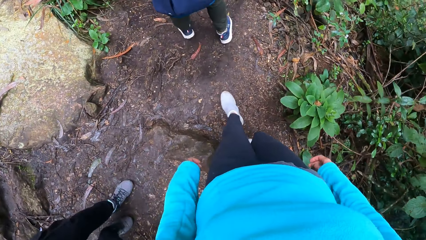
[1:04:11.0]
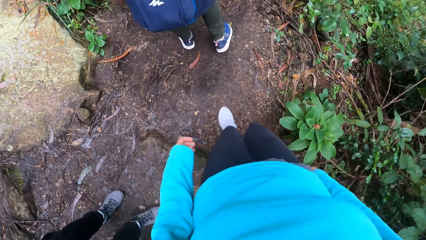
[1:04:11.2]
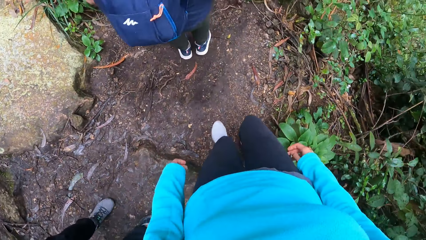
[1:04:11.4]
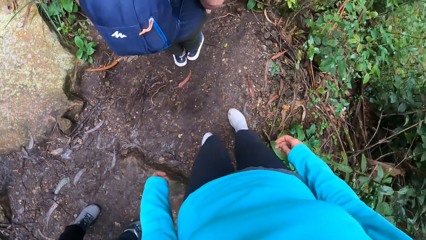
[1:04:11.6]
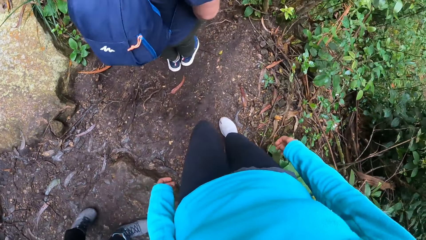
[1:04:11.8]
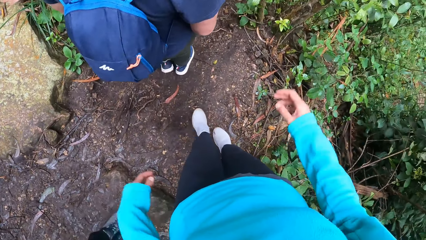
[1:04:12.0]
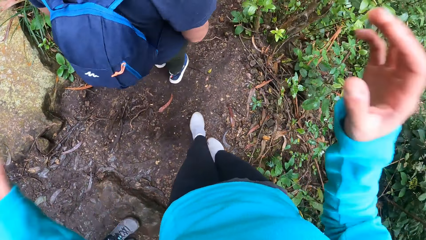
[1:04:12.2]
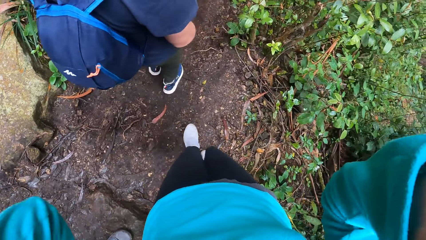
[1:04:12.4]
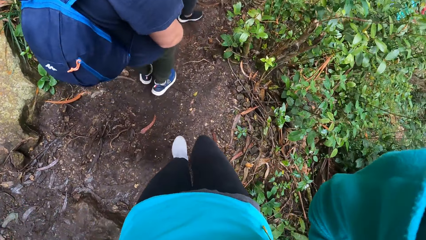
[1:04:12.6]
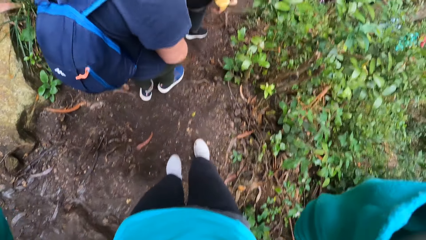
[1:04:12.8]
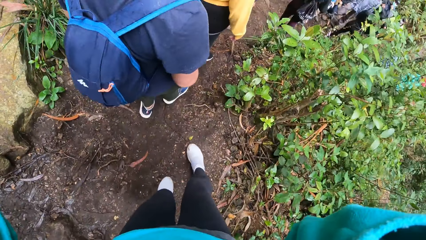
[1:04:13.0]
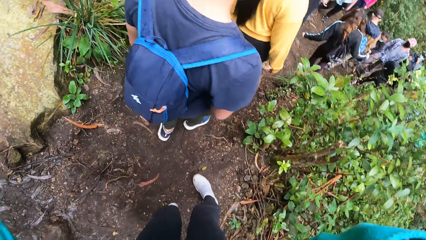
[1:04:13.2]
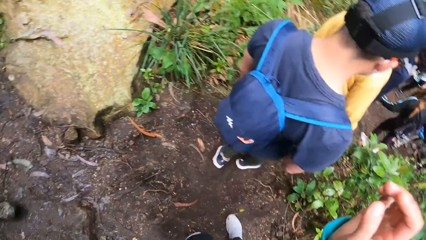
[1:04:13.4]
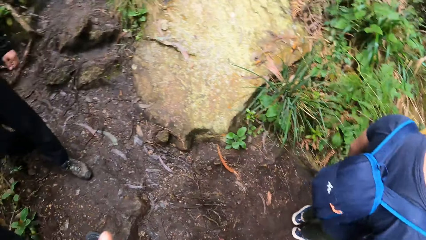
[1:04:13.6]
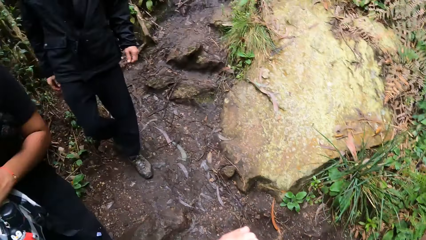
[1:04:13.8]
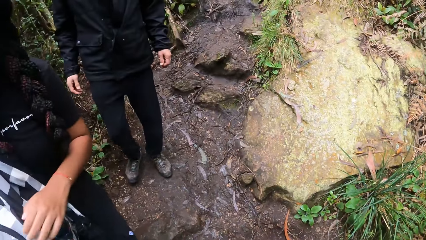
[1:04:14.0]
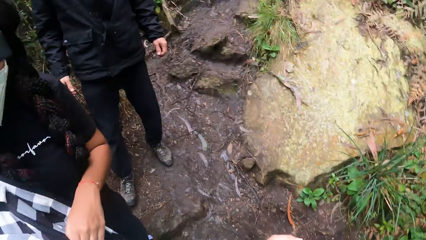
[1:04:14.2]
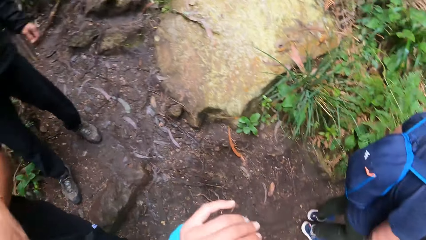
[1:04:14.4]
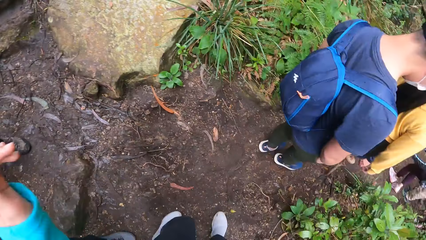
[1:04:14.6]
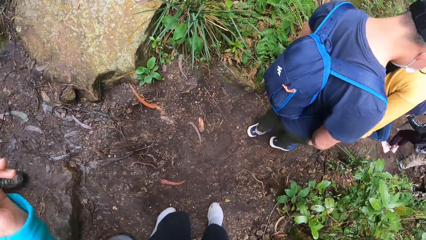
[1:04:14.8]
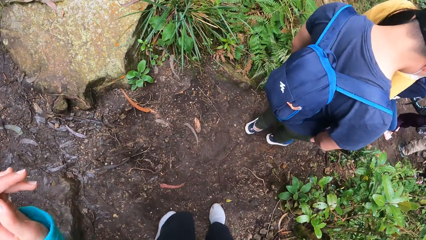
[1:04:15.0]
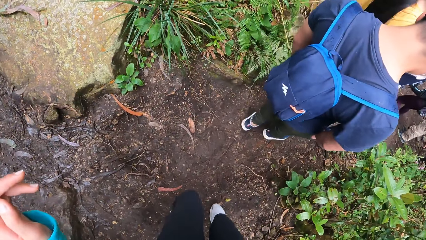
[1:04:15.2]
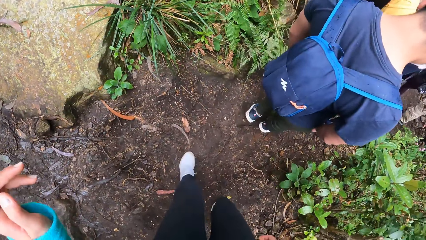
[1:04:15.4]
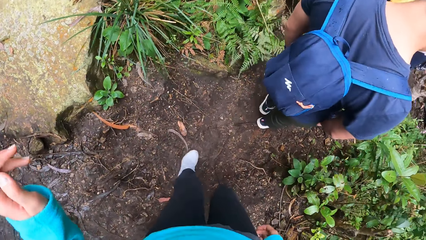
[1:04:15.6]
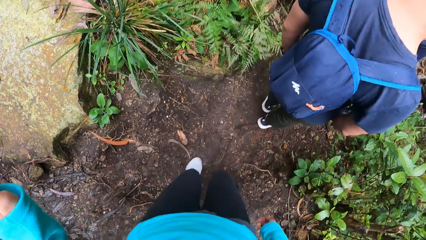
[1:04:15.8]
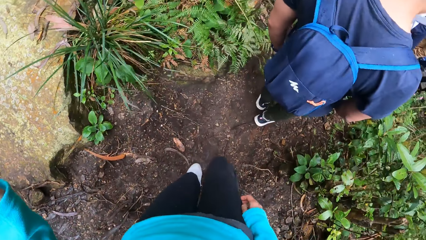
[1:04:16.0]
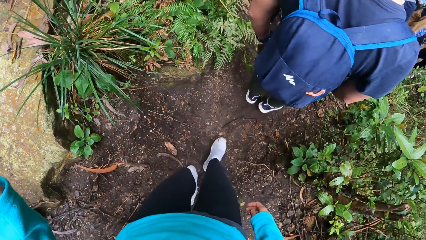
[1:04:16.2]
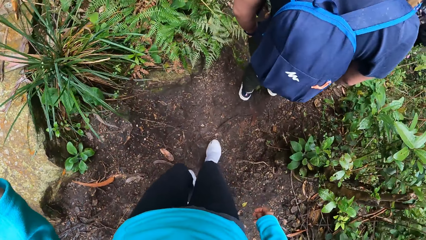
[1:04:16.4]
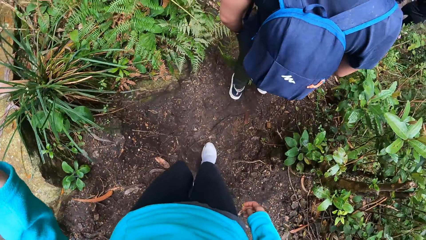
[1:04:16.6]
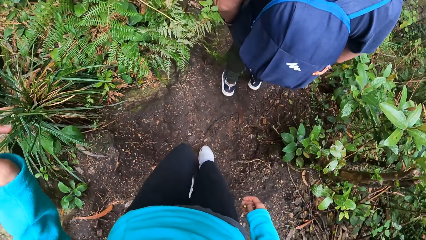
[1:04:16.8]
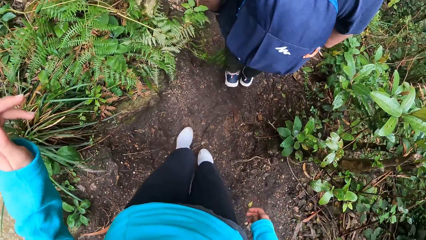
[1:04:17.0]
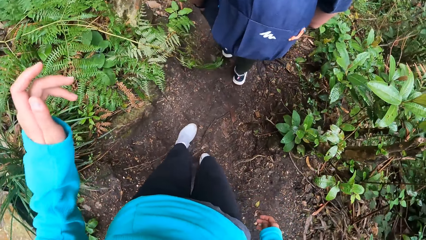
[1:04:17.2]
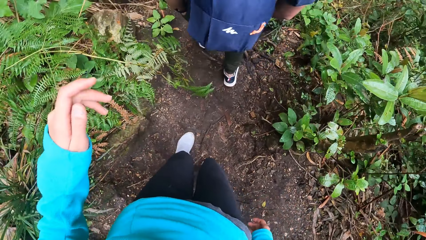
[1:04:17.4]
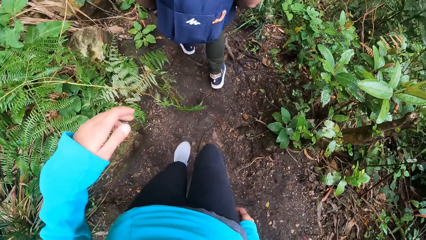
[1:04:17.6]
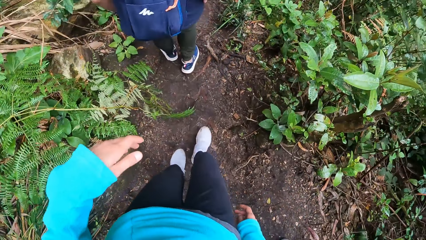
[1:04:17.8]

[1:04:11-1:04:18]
The camera wearer touches a camera on her head with her hands.

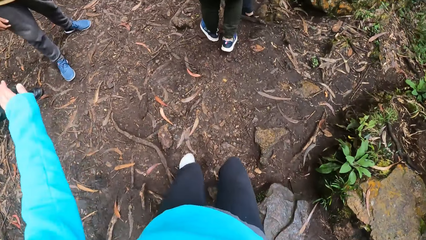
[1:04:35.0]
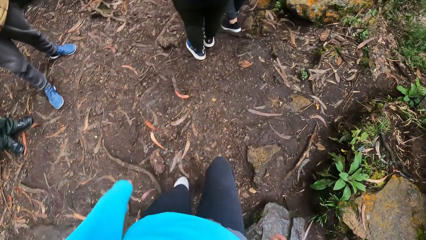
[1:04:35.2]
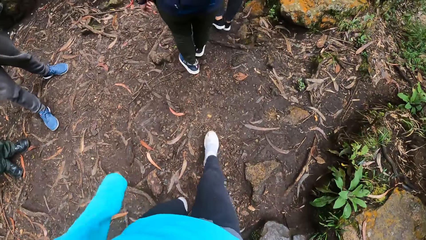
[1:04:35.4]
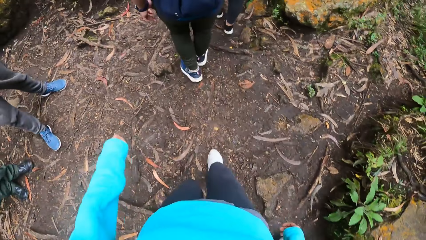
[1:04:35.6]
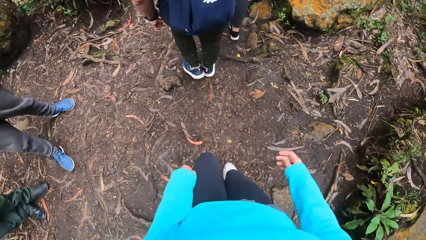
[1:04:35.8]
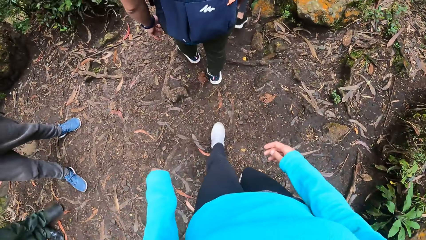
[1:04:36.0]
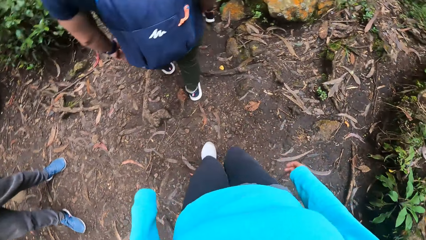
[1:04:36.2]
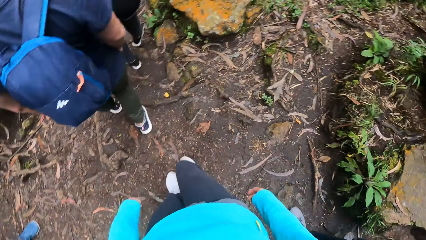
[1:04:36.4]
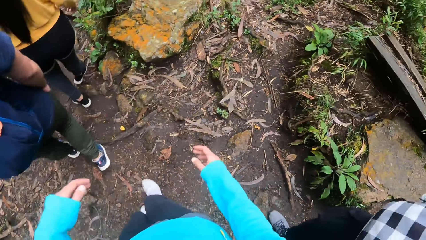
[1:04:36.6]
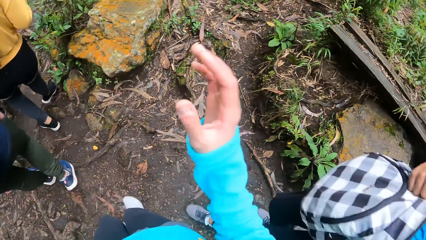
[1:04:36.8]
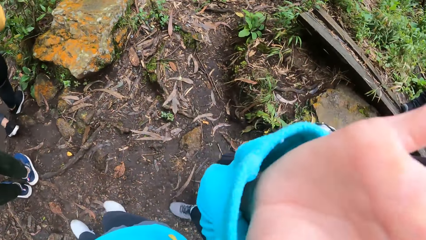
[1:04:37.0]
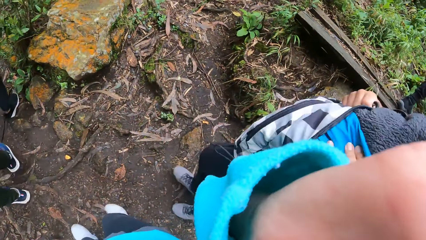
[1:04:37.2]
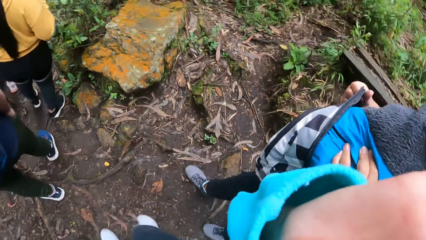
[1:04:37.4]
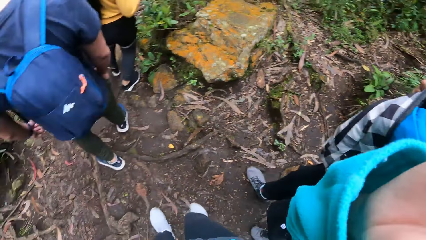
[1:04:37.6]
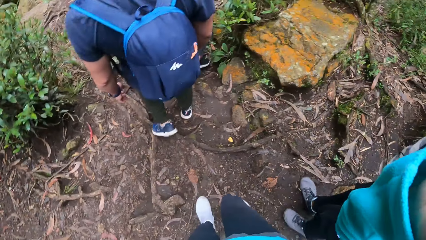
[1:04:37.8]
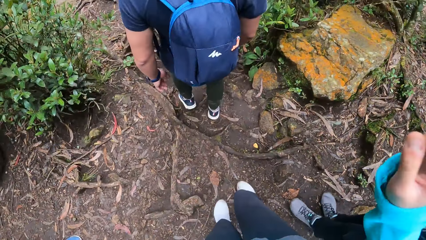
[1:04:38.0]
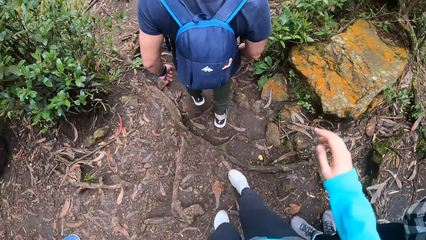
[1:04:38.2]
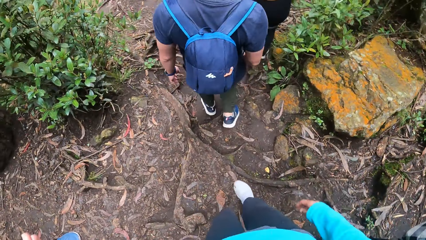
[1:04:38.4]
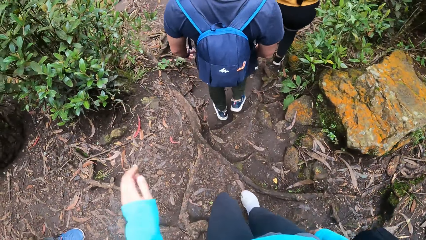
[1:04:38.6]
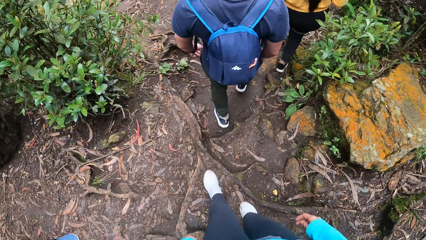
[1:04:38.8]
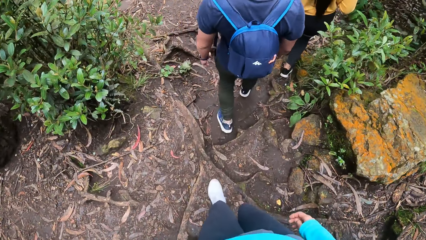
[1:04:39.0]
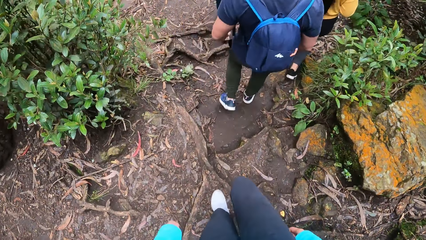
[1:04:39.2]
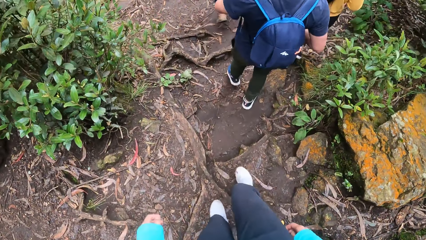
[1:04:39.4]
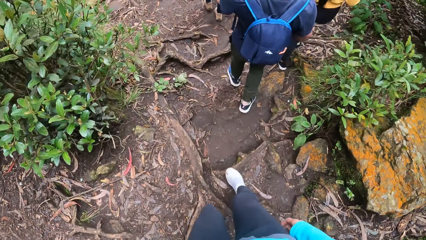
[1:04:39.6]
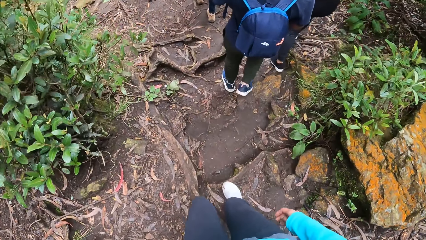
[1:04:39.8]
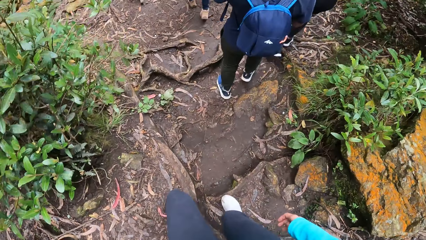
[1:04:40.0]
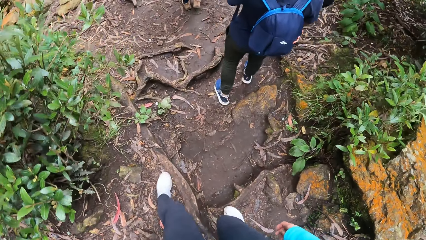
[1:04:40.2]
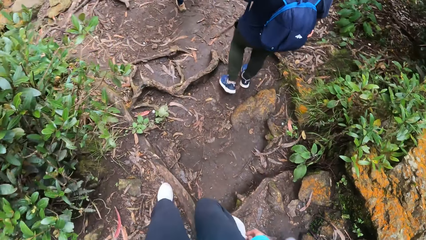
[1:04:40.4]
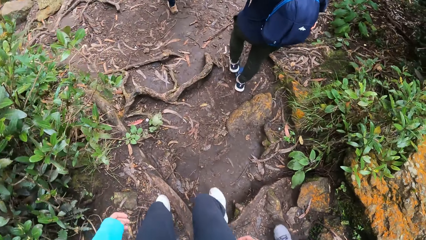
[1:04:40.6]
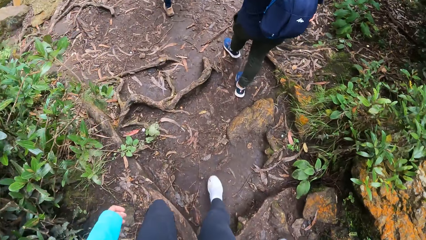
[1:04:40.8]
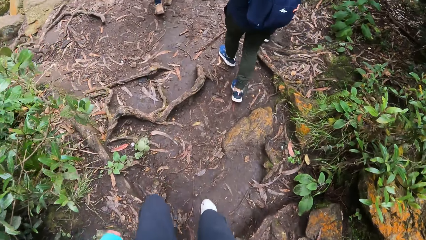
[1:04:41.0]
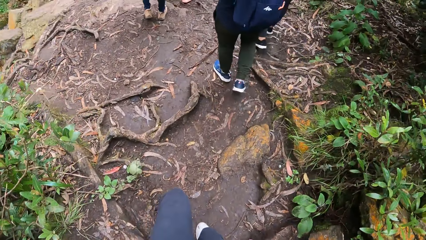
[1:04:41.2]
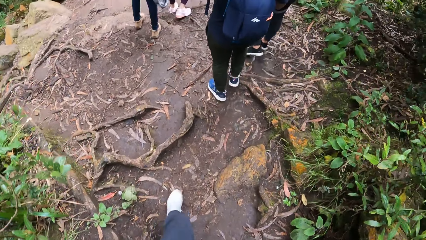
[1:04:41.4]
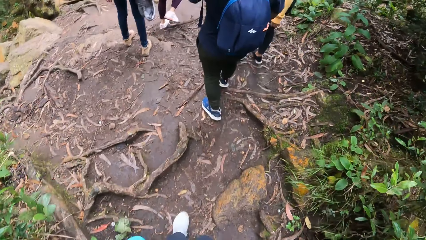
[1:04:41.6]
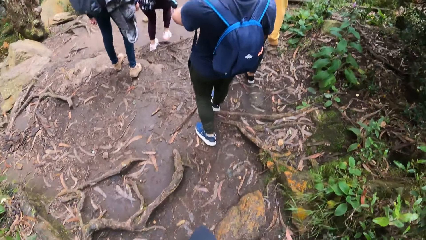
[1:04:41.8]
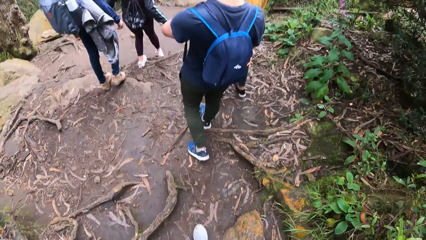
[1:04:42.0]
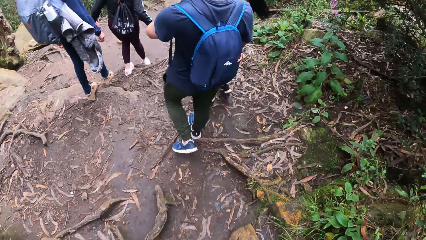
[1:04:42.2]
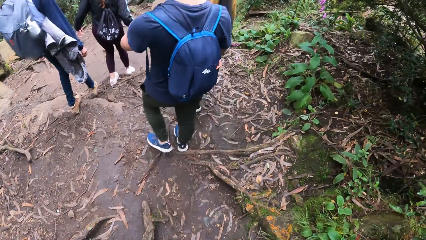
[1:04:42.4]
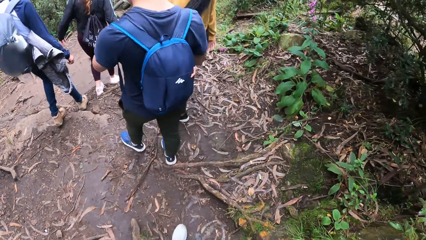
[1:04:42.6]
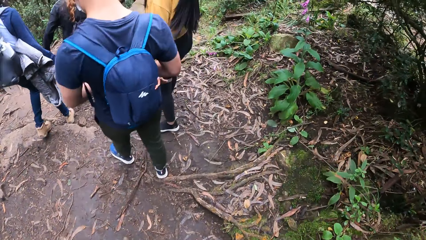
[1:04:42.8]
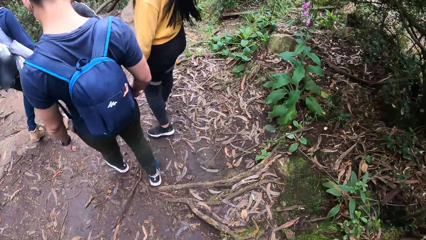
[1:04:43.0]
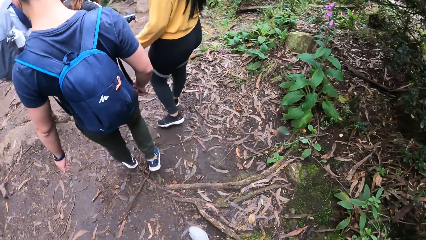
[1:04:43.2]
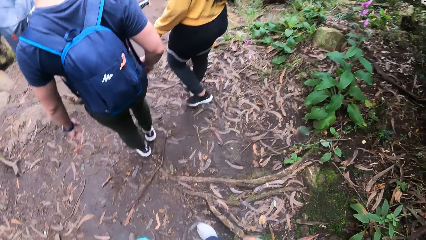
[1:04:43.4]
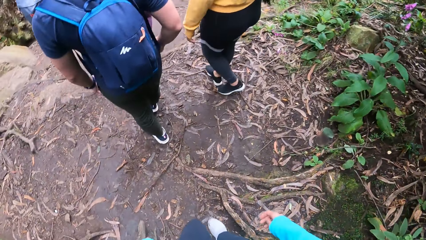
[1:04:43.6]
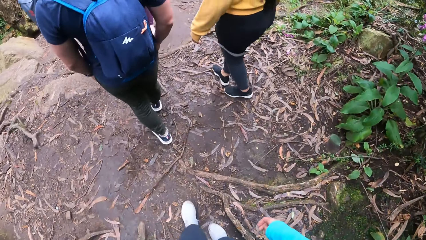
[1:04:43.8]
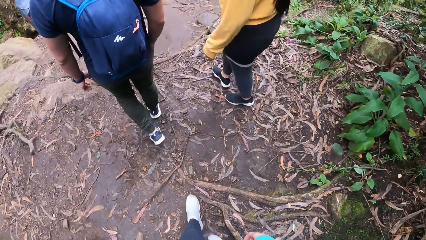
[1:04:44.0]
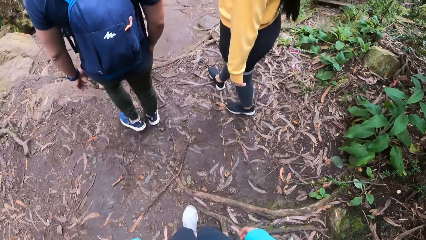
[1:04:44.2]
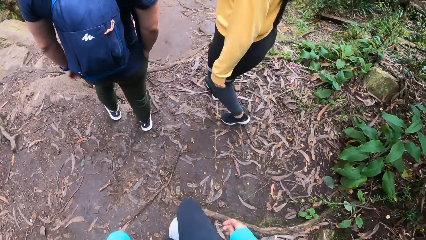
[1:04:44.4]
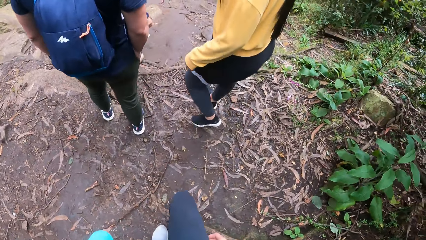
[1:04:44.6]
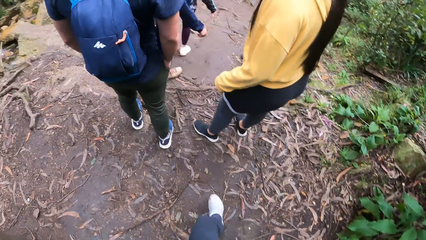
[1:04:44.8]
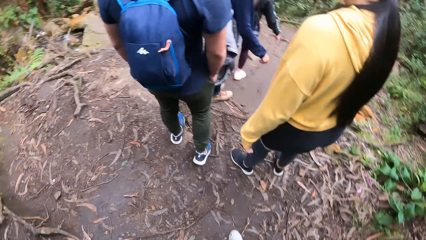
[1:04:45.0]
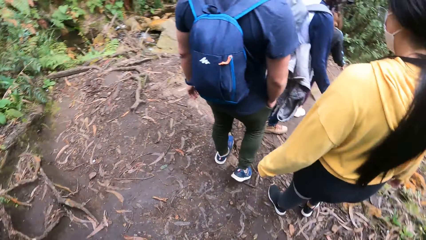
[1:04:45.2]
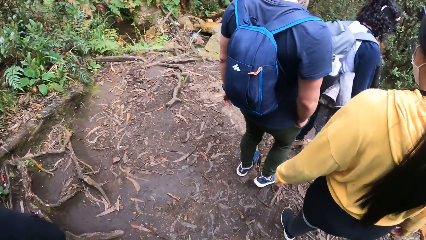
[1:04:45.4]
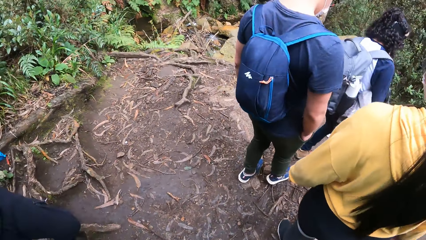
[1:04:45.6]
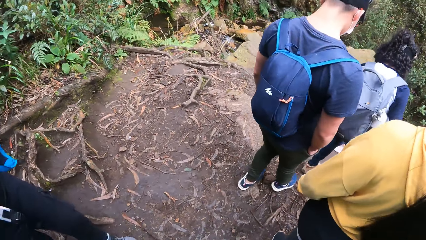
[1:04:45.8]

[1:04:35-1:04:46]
The camera wearer touches the camera on her head with her hands. She adjusts her camera. She walks on a path.
